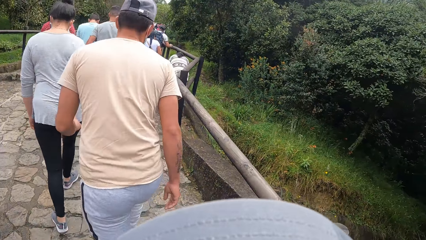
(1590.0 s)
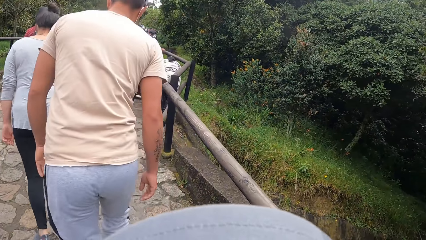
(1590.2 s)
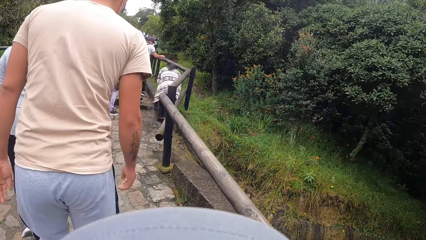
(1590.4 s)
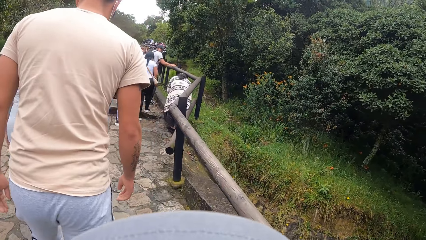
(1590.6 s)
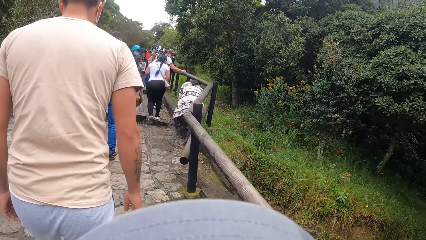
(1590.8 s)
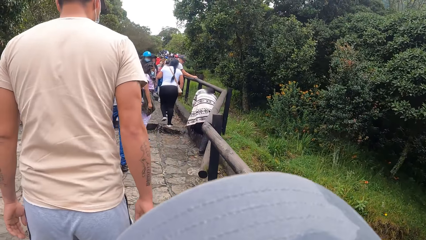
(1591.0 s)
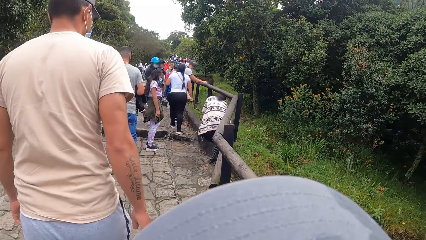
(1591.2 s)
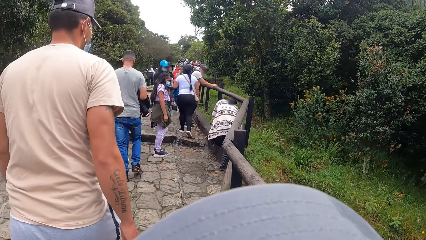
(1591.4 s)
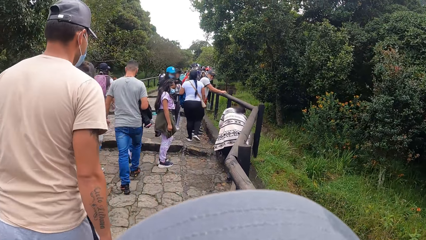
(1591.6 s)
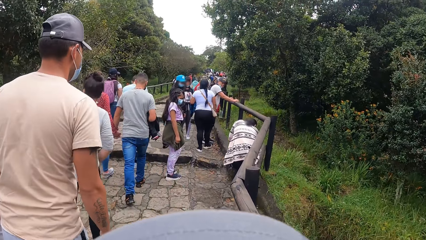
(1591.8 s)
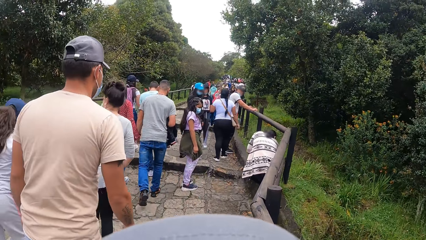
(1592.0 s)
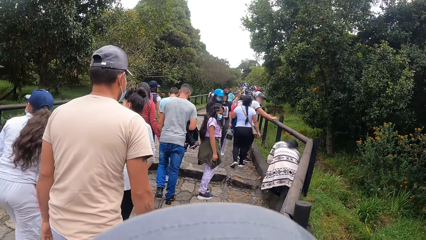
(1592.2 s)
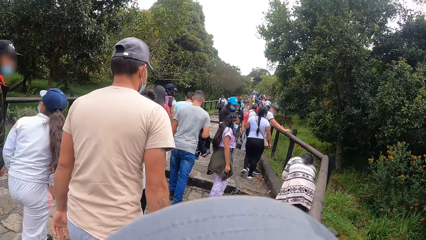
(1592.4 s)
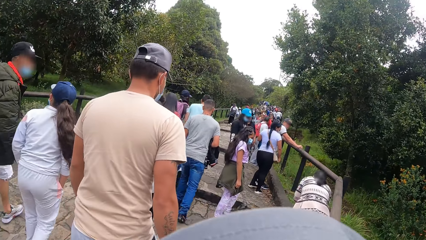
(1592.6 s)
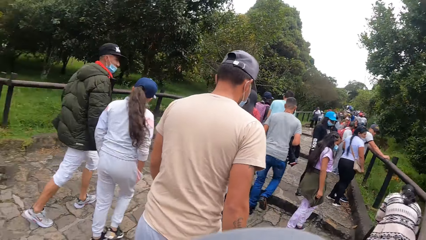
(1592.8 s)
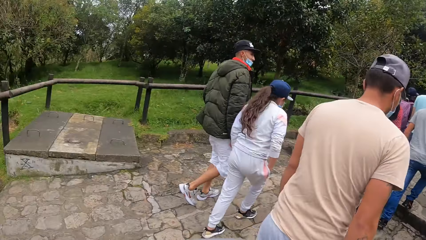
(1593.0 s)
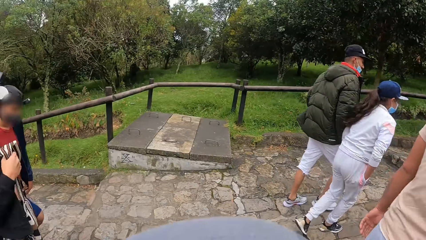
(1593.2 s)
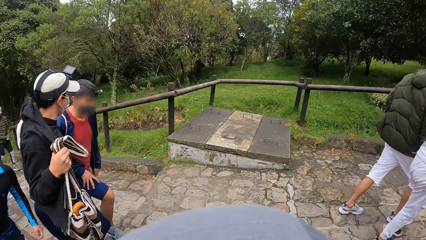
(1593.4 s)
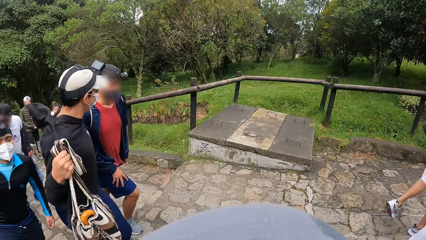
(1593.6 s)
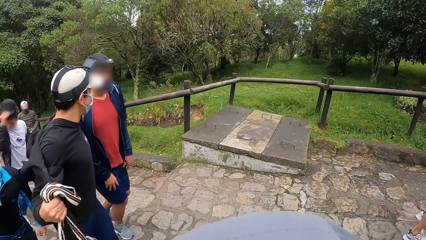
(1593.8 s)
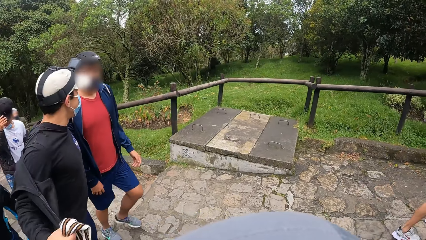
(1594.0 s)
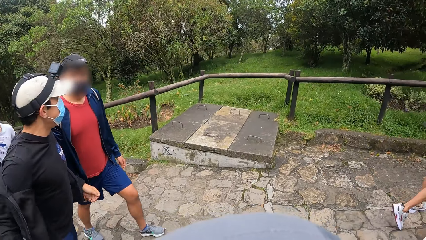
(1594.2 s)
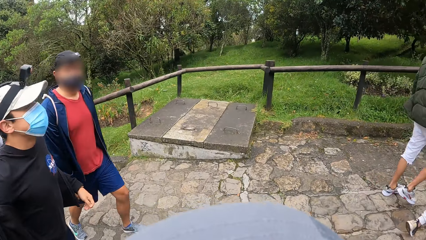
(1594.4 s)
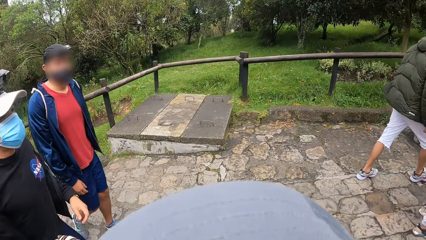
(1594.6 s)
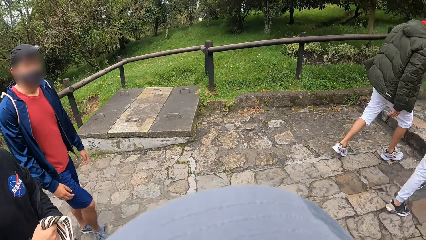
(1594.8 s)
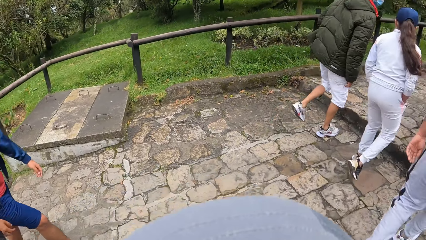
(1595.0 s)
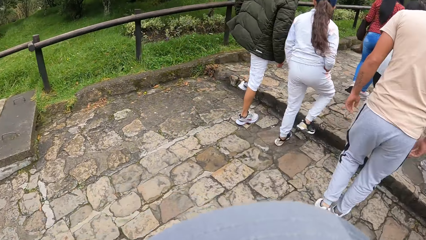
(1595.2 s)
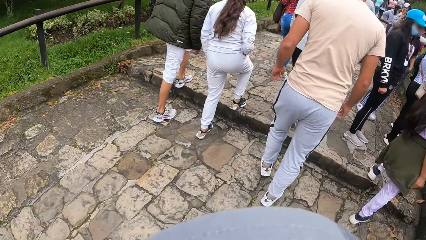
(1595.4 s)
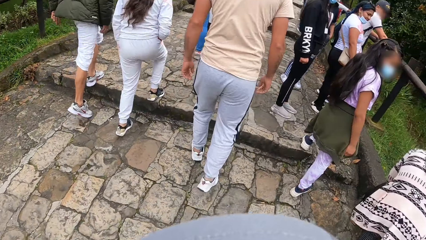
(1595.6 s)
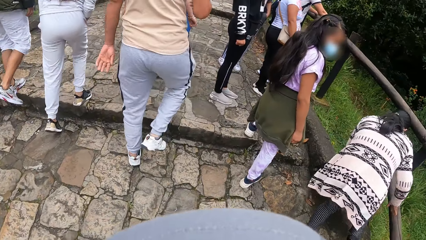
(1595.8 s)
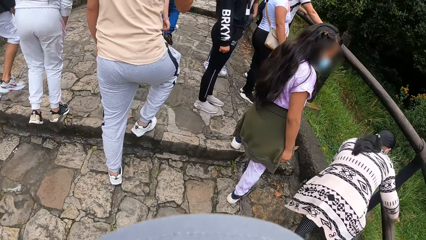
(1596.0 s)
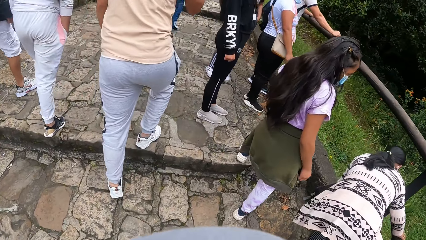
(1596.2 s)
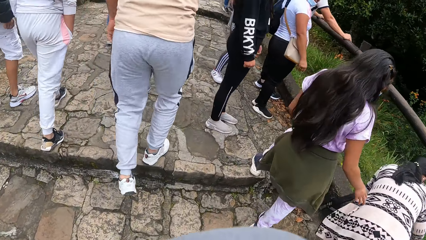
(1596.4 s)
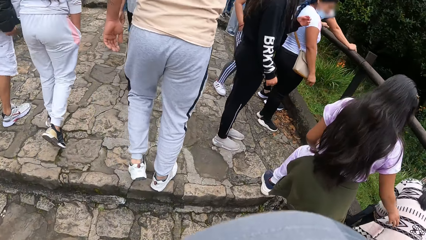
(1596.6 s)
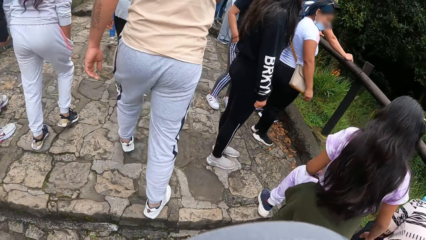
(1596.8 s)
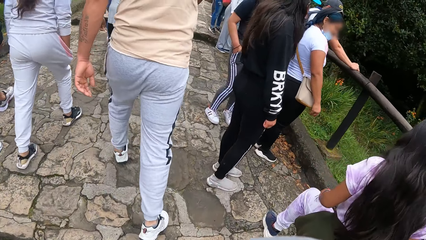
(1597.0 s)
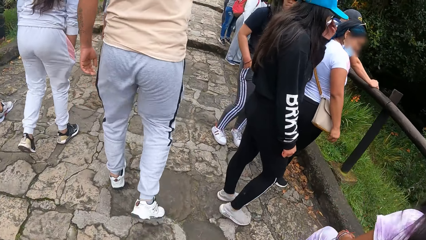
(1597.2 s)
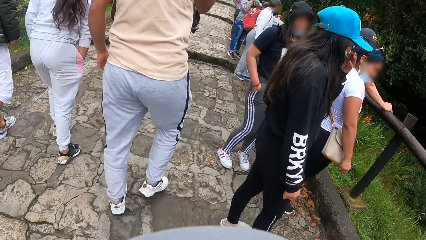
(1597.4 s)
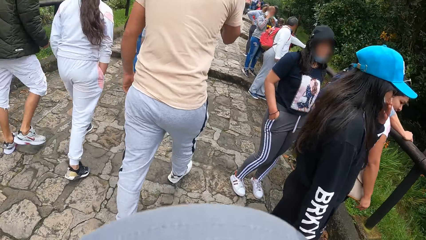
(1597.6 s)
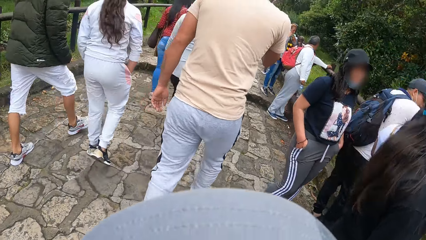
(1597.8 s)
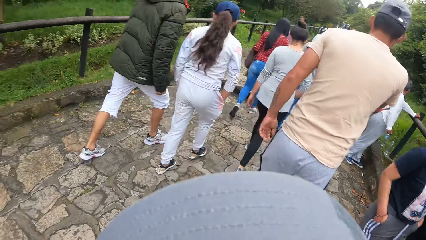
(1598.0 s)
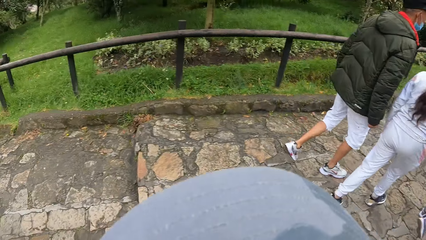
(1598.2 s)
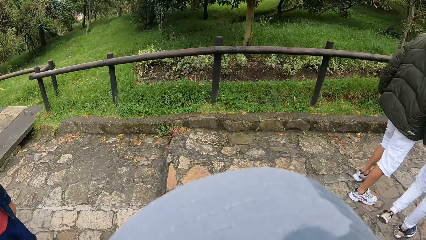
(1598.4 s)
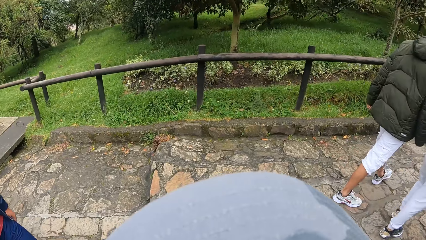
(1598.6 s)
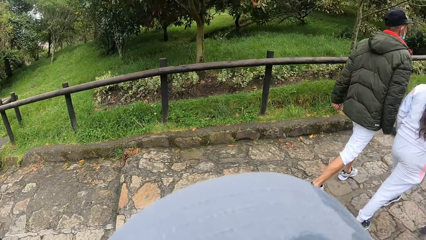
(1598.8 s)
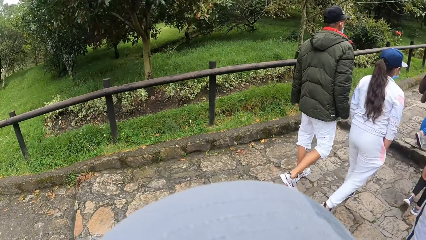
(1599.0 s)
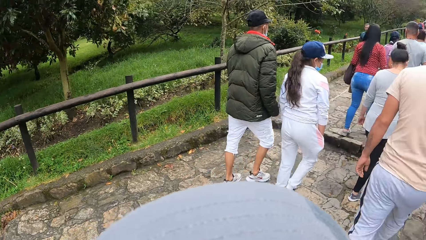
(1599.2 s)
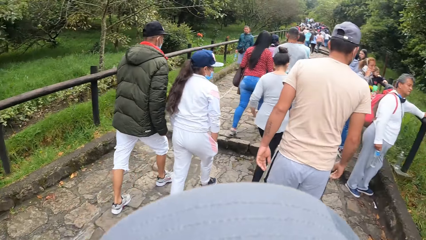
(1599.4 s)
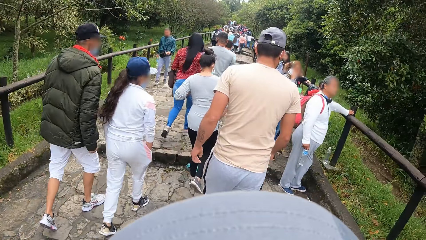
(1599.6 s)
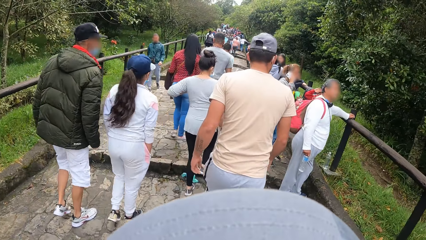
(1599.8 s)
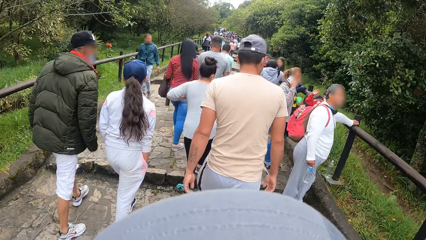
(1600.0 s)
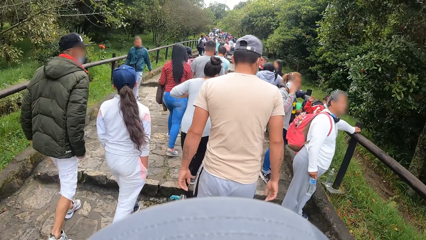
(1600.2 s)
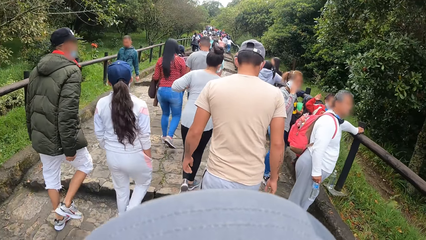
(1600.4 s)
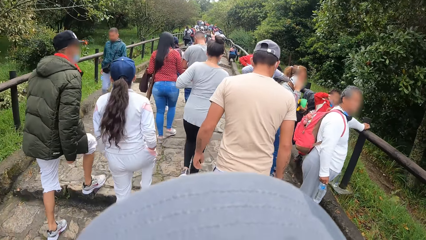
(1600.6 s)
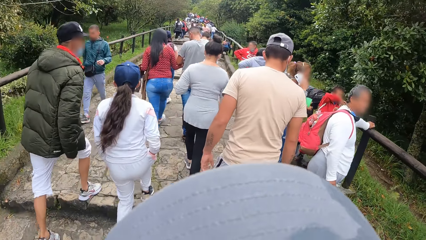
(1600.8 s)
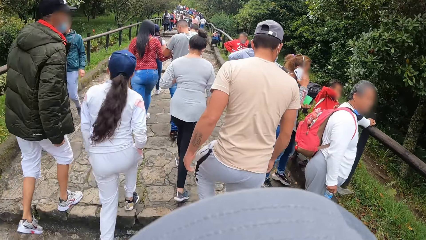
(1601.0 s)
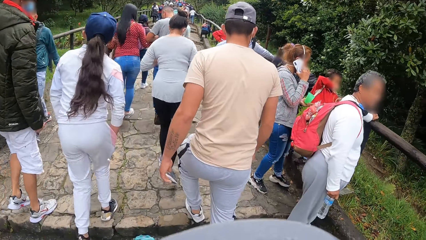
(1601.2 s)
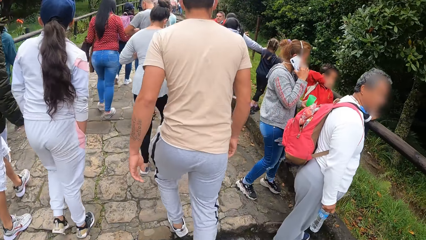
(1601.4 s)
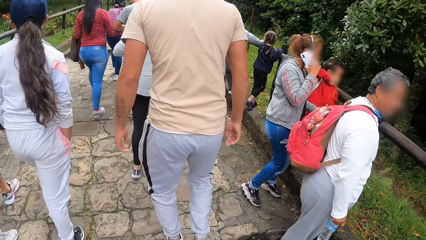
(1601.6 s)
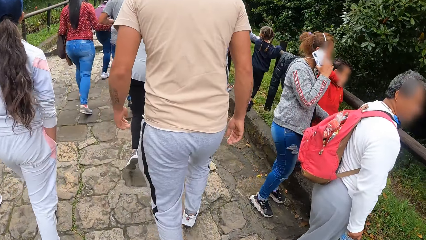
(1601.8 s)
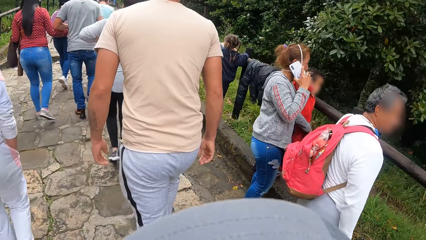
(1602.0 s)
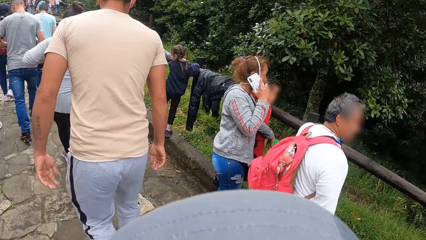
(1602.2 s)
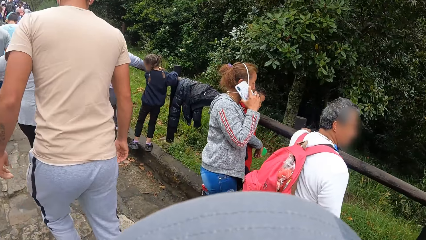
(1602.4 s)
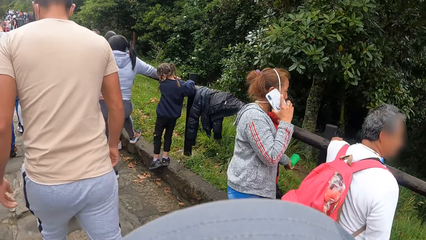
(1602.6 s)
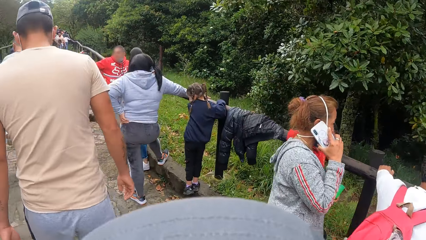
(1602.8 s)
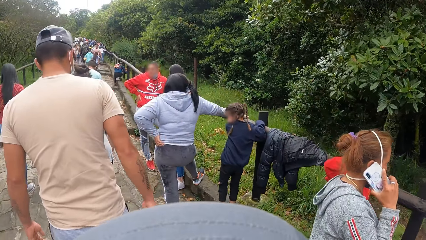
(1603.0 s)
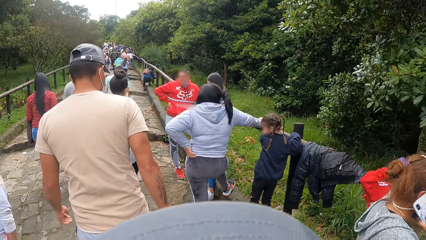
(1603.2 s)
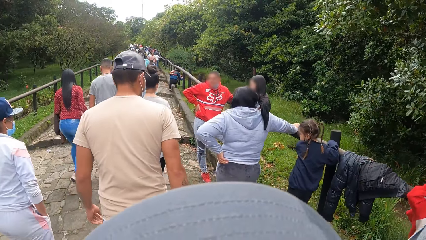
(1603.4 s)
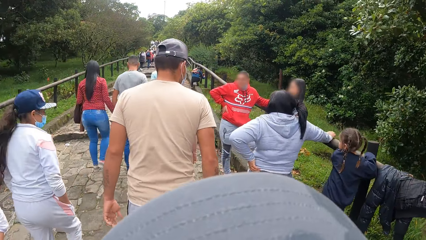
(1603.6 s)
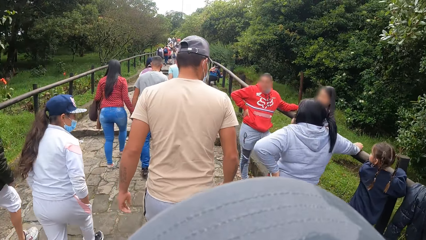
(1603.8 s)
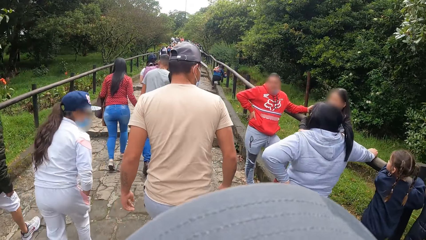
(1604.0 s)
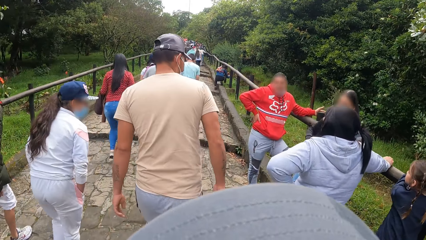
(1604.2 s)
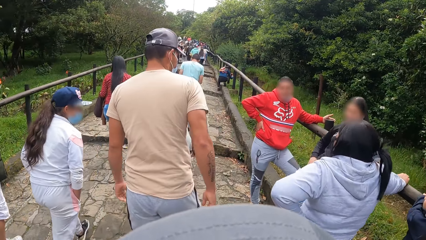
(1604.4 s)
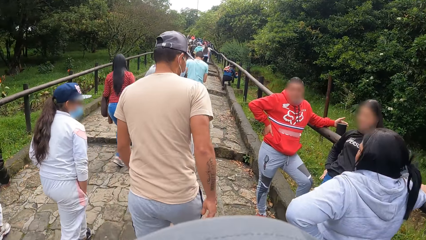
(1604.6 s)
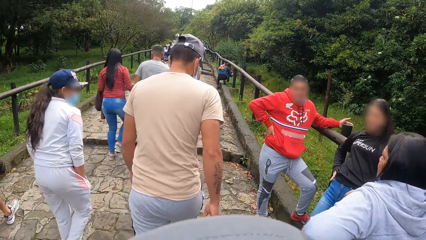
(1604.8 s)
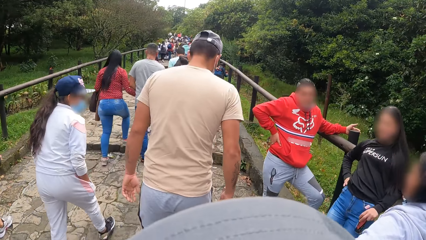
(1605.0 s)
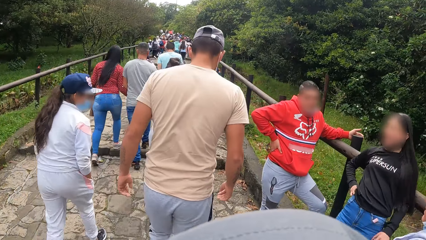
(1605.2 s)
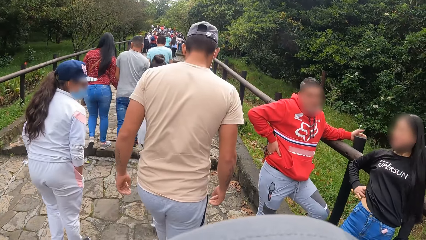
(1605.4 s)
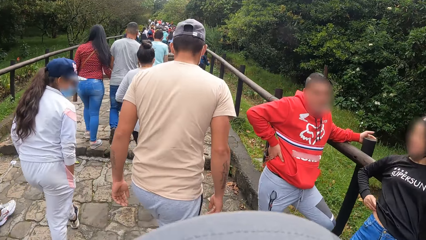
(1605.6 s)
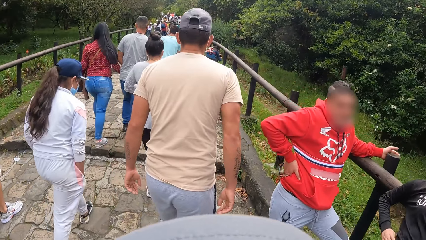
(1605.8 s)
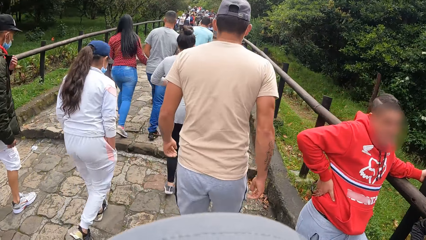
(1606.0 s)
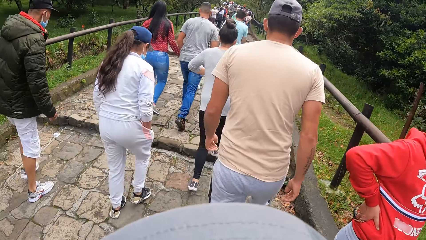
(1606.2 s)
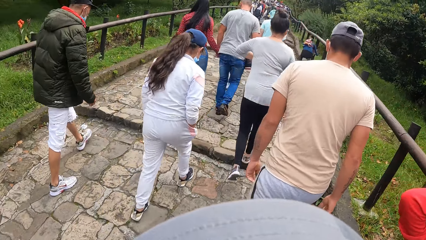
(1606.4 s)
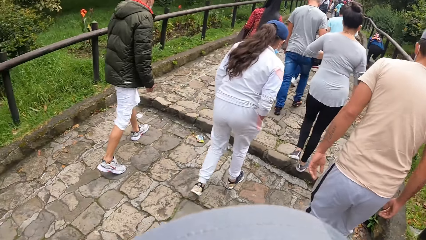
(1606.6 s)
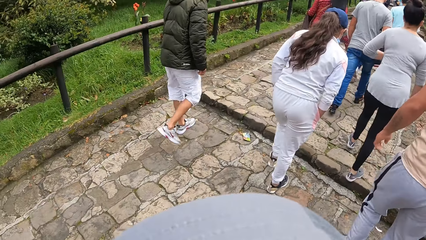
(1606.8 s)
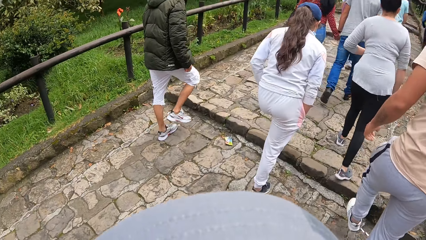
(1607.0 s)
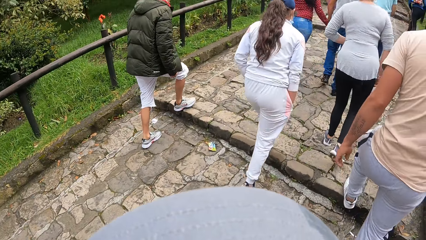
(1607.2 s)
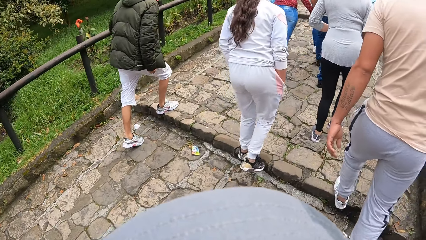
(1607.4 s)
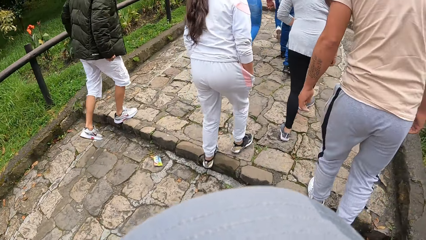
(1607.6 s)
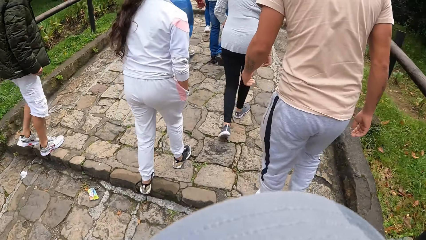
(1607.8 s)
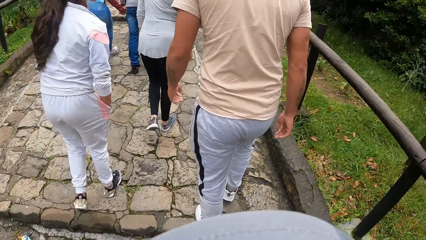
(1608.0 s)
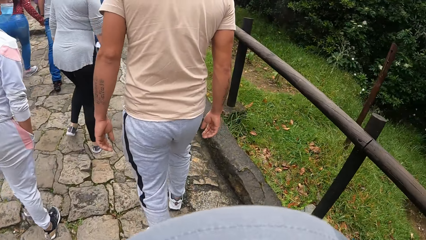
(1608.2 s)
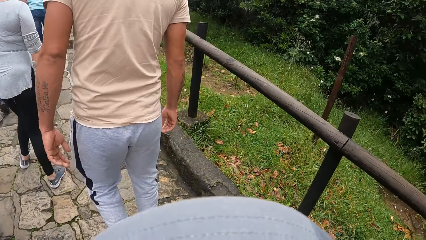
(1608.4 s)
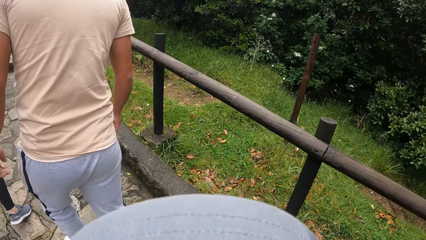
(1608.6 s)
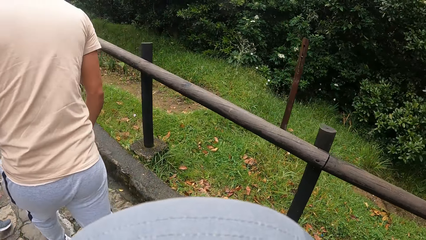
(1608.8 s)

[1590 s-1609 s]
The man interacts with another man. The first man removes a hoodie on his body with his right hand.
